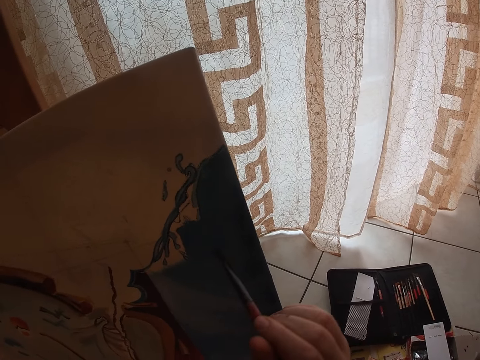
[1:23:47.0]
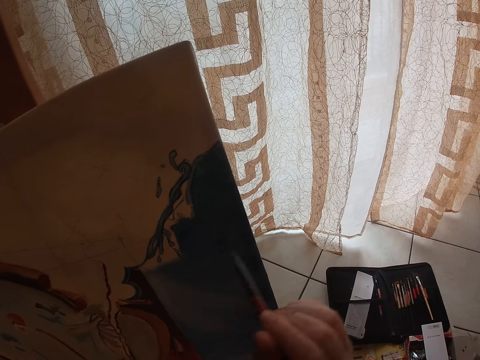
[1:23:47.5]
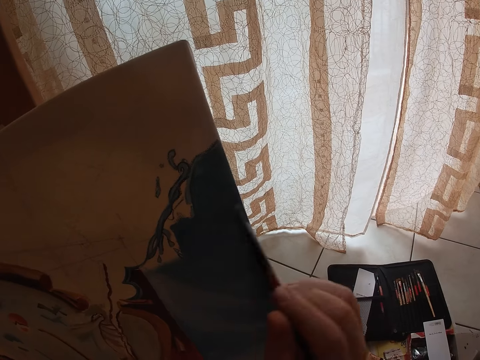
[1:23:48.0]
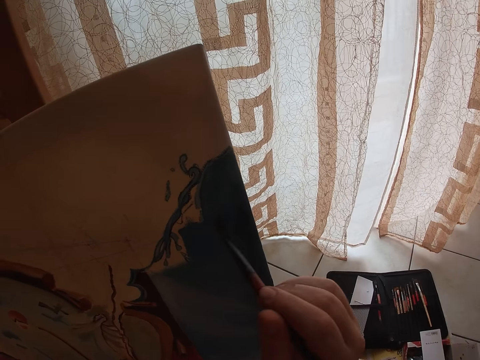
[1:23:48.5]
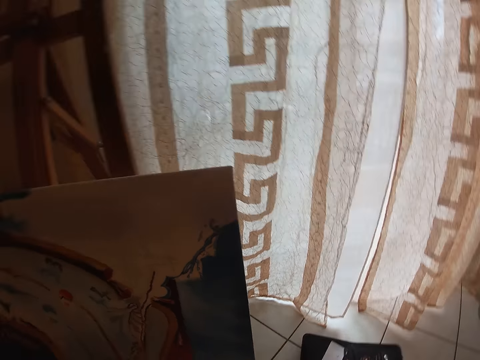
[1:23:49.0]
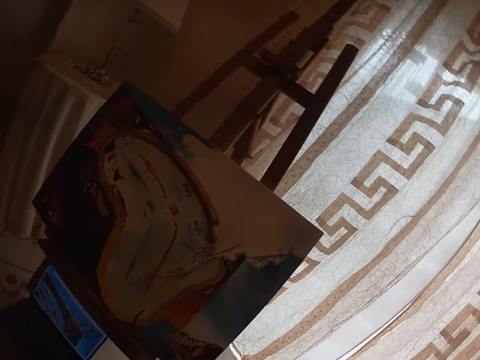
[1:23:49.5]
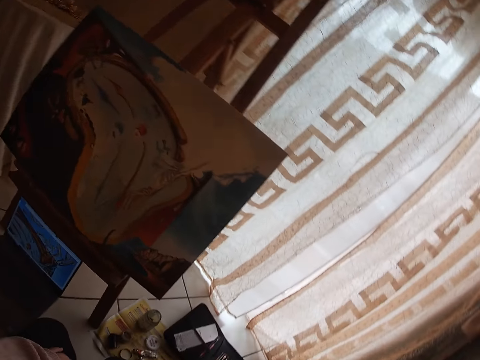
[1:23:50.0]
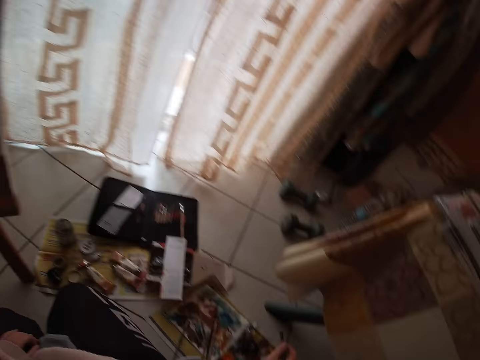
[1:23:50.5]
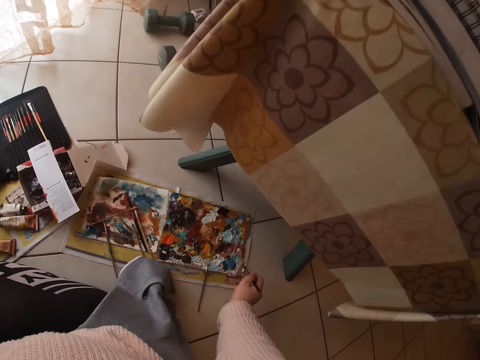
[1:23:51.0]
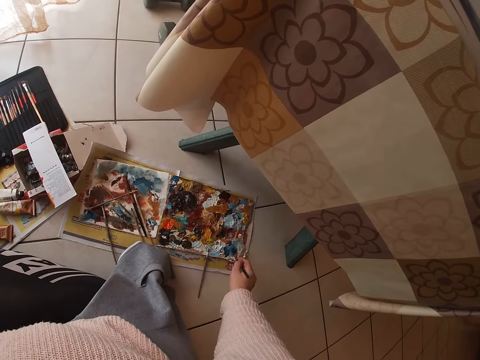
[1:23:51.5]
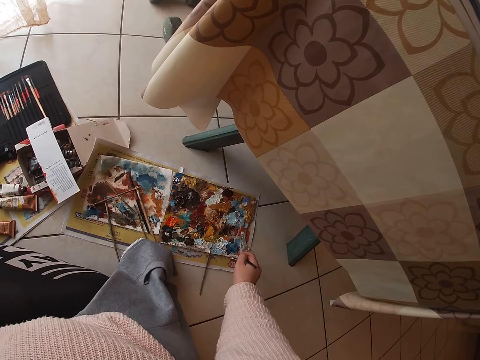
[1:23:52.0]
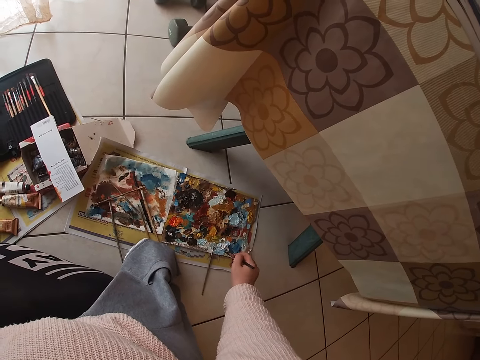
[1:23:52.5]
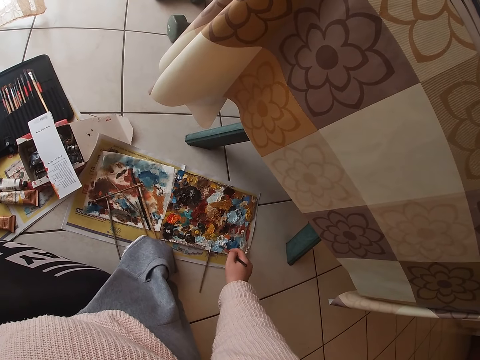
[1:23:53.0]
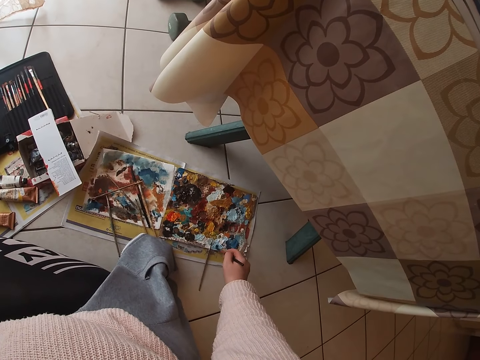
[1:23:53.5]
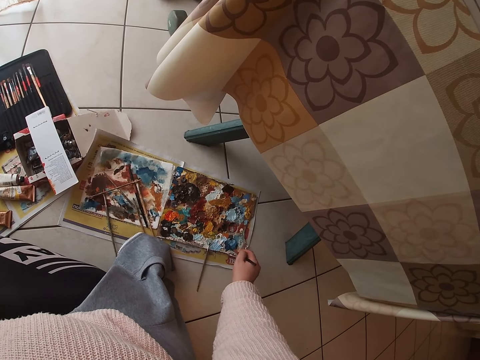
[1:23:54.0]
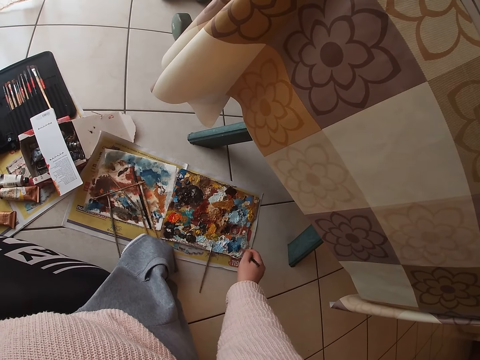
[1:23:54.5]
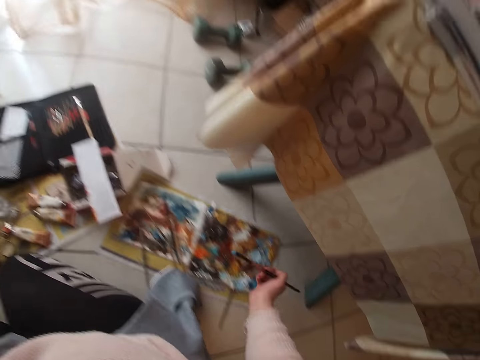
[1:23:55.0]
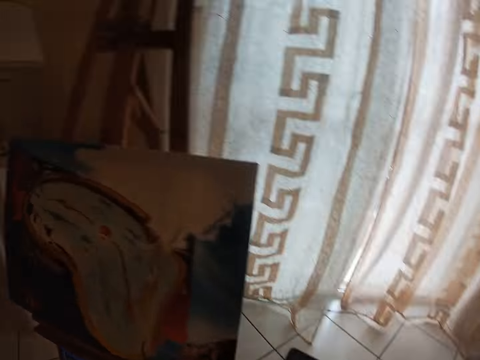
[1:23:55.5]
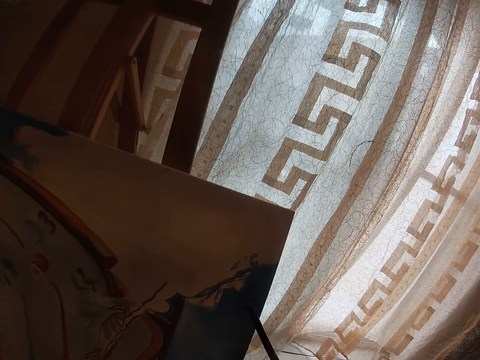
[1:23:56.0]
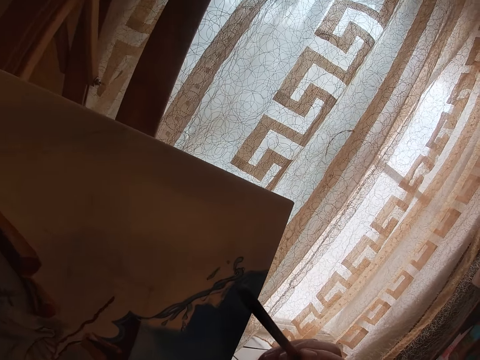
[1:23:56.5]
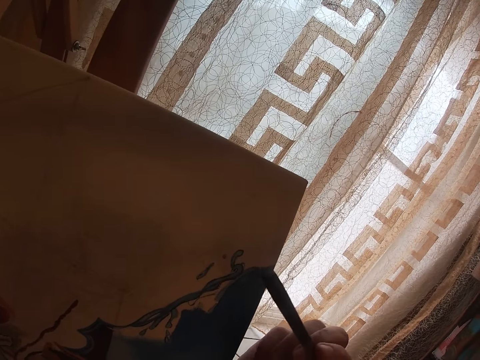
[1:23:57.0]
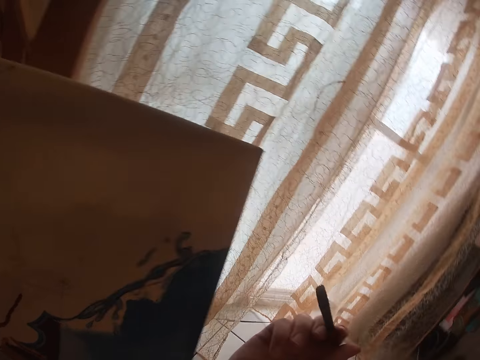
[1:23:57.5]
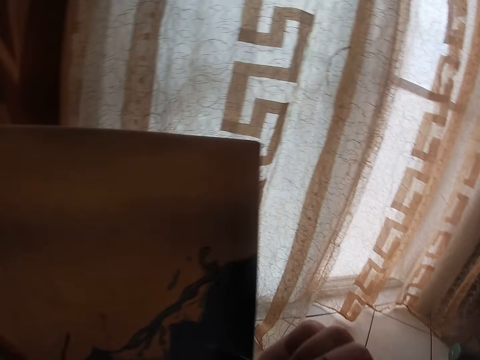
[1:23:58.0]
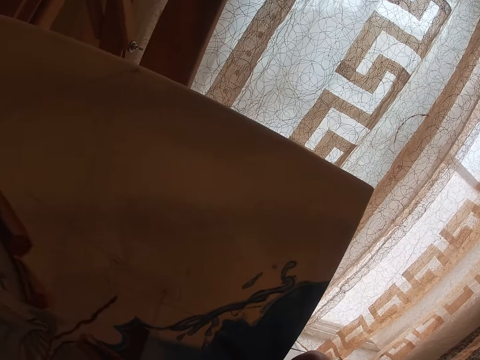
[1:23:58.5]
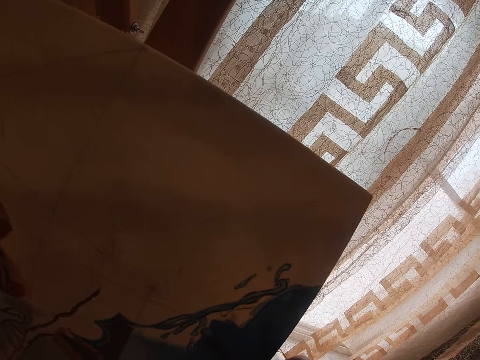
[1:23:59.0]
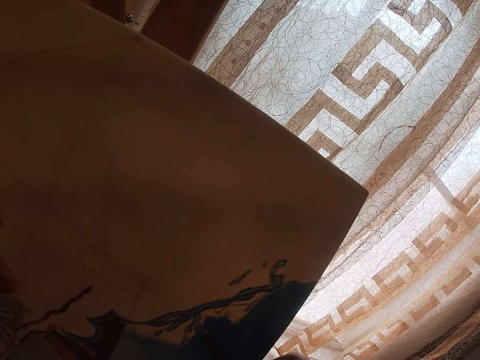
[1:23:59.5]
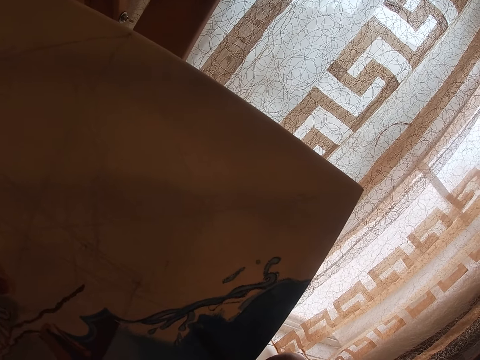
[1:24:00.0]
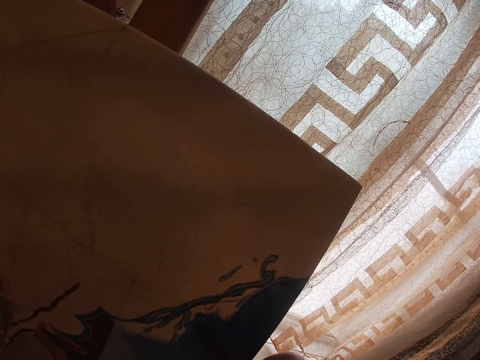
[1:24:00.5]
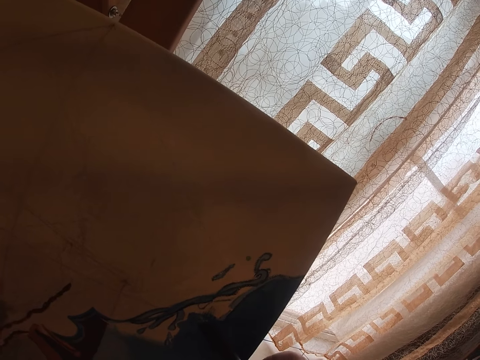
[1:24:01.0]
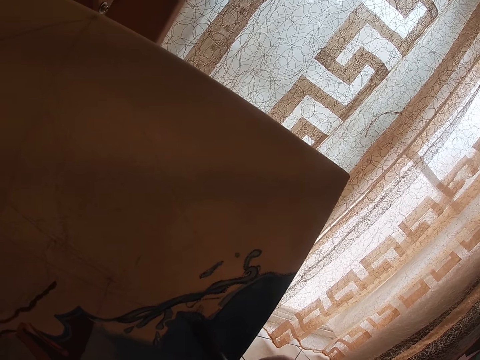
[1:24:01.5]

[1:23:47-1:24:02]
The camera wearer looks around a room. They scoop paint from a paint palette with a paint brush. They paint a canvas with the paint brush.

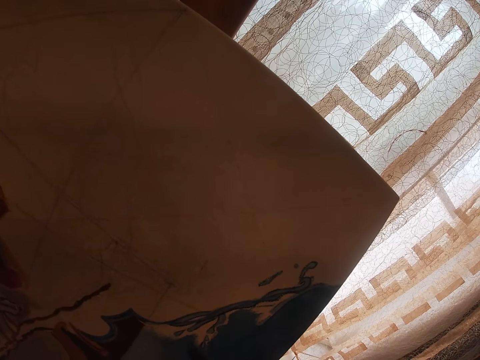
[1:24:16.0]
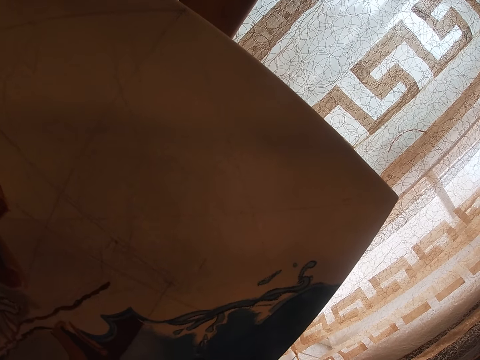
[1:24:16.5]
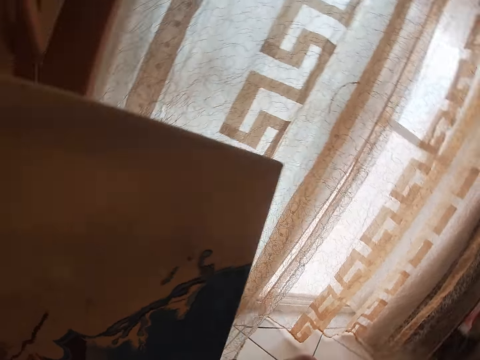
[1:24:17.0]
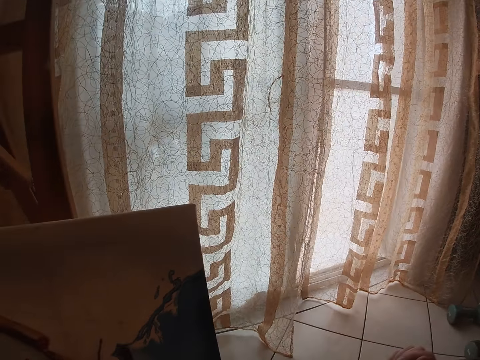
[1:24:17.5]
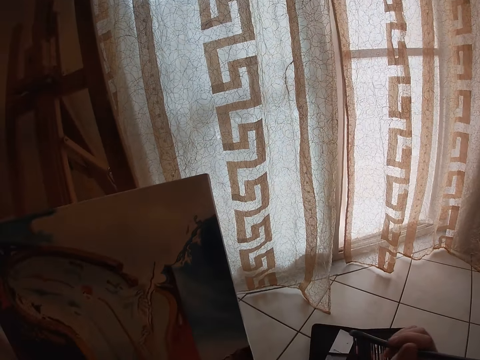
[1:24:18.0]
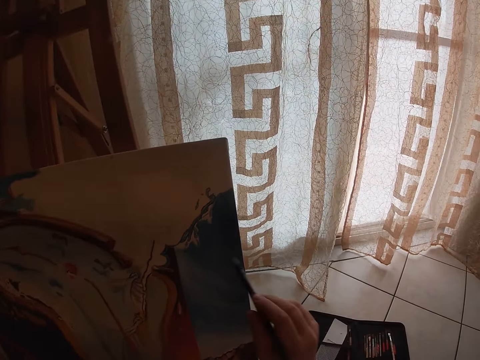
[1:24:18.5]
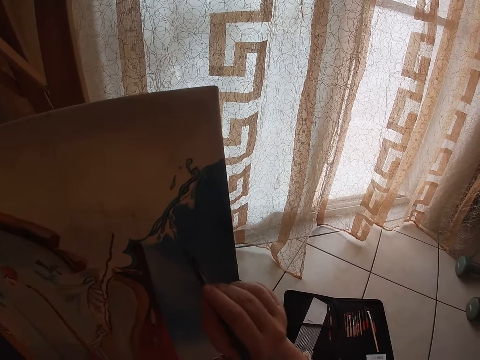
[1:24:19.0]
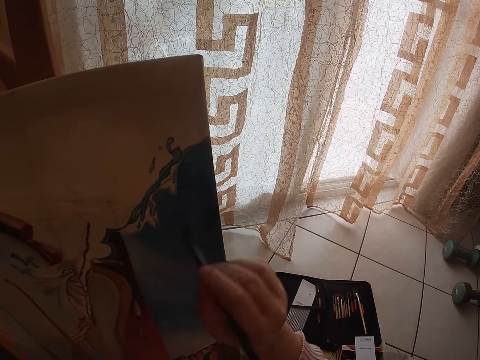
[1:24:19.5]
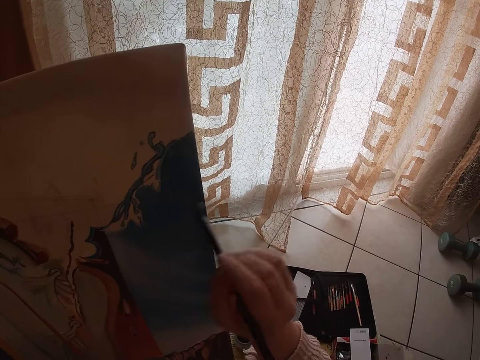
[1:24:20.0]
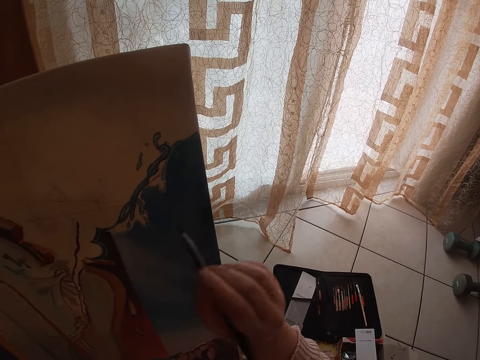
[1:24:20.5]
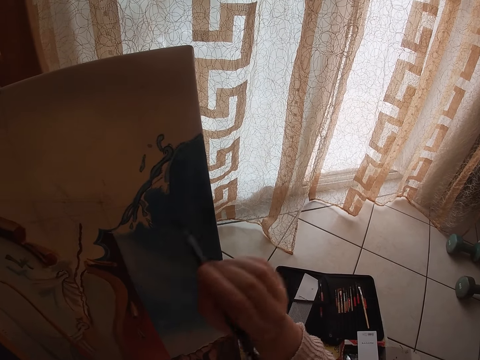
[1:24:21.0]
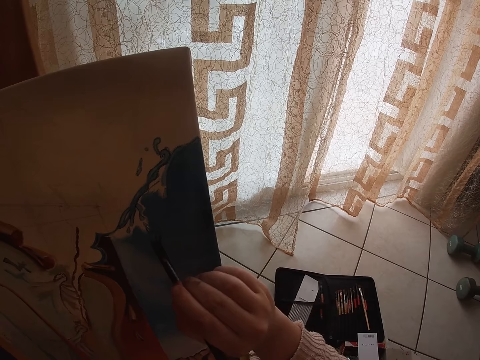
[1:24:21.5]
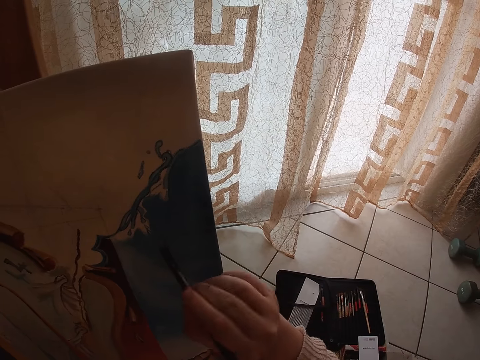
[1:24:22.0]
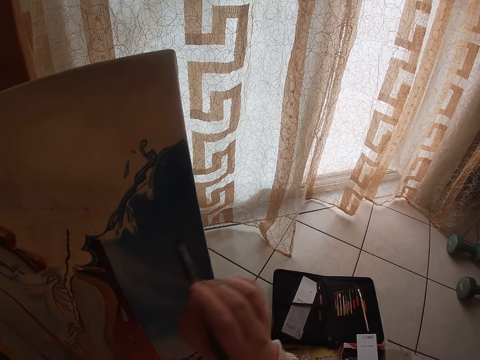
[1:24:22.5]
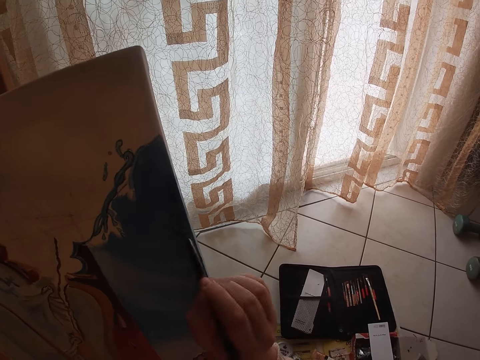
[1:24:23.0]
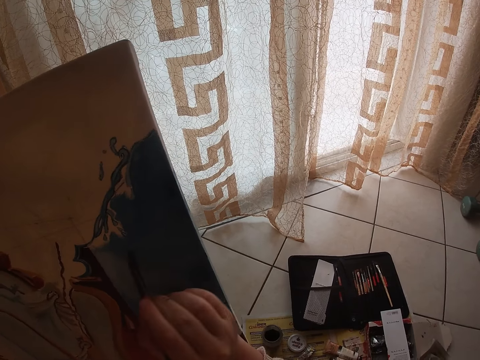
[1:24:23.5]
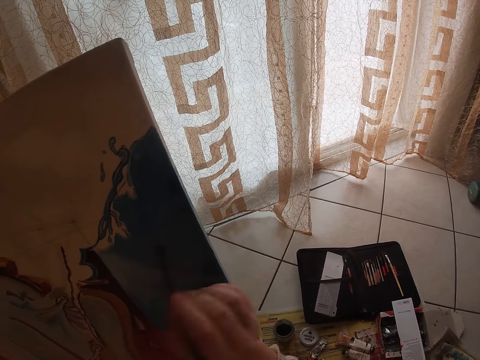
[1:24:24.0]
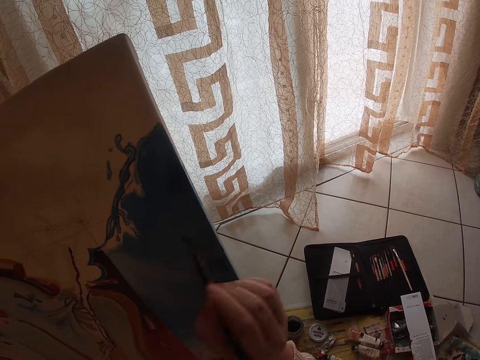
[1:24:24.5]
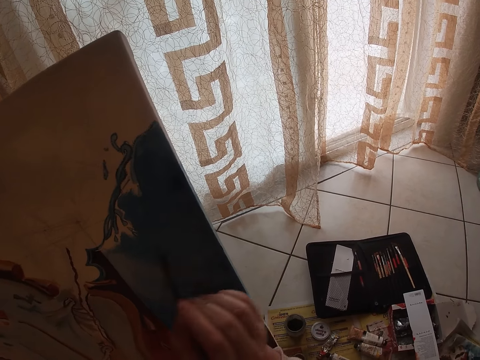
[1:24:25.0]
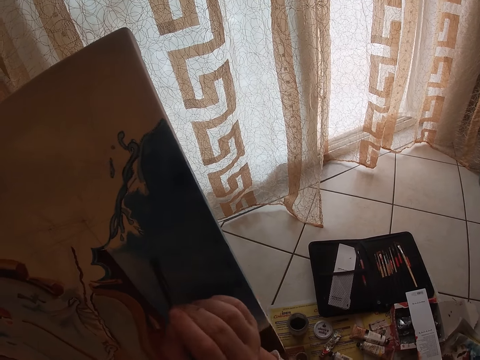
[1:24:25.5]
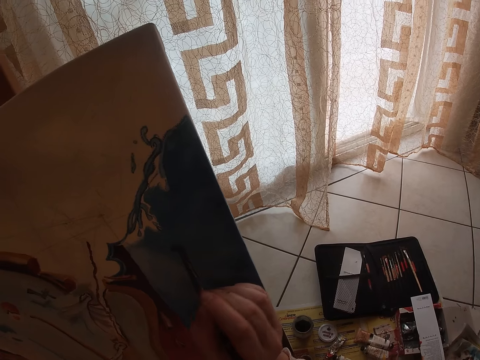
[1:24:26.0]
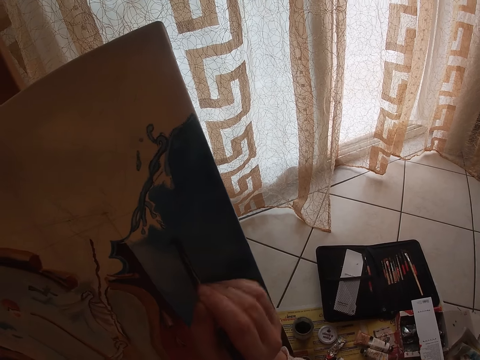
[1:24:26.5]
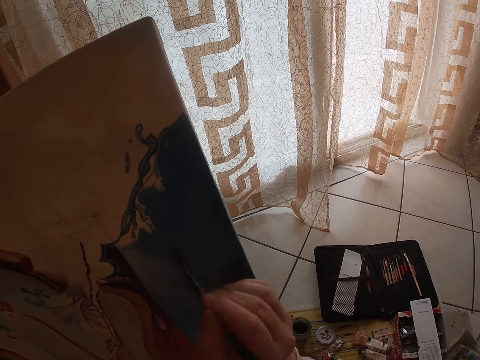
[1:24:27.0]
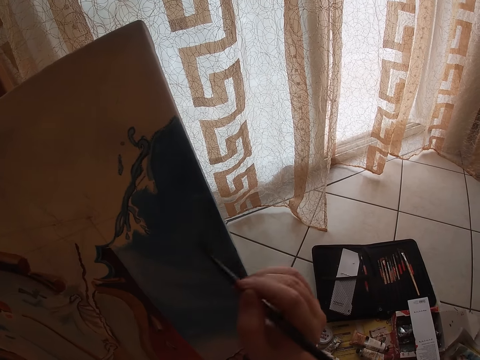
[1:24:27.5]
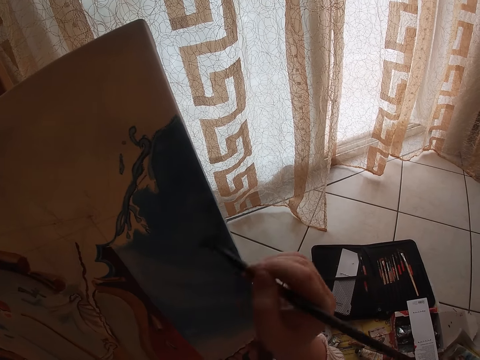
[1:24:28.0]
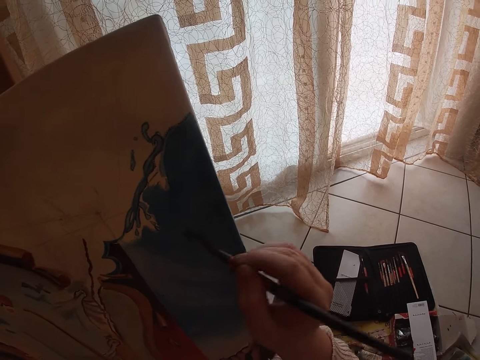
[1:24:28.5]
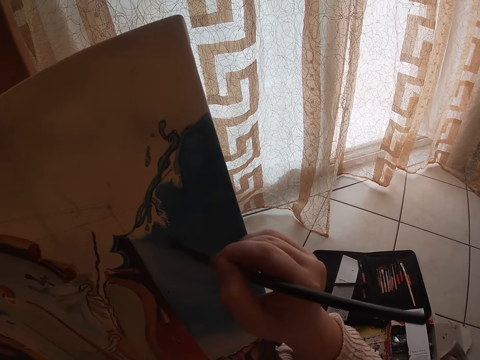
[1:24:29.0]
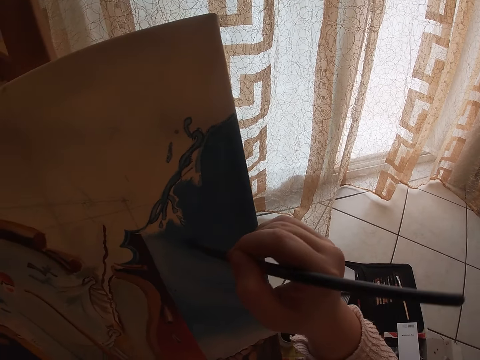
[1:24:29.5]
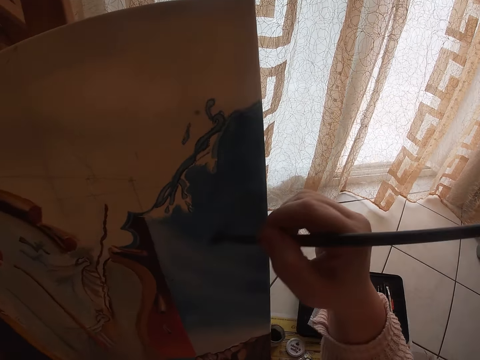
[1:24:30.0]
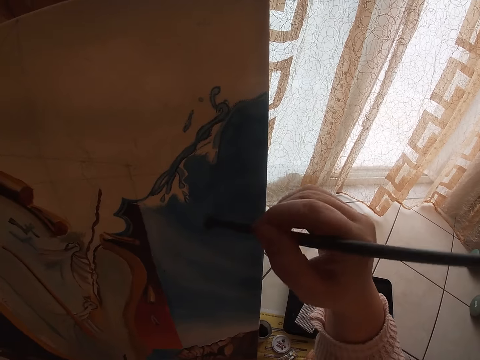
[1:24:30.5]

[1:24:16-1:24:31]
The camera wearer moves back away from a canvas. They paint the canvas with a paint brush.
